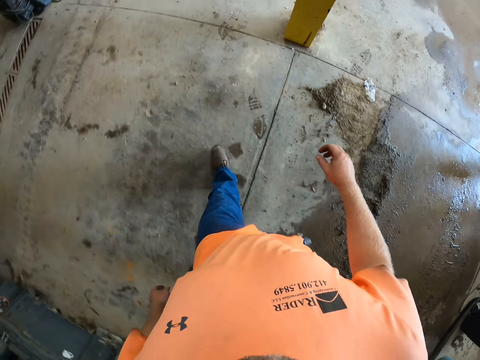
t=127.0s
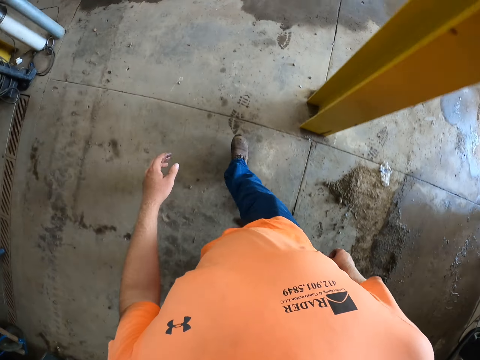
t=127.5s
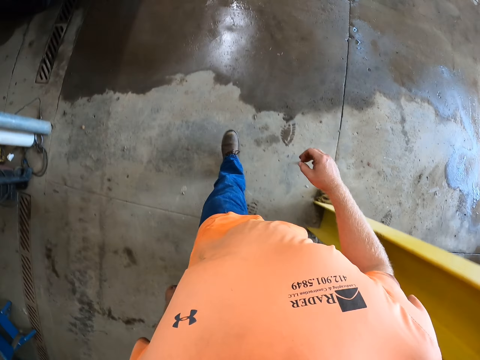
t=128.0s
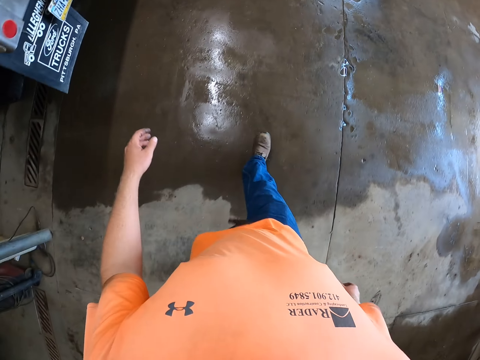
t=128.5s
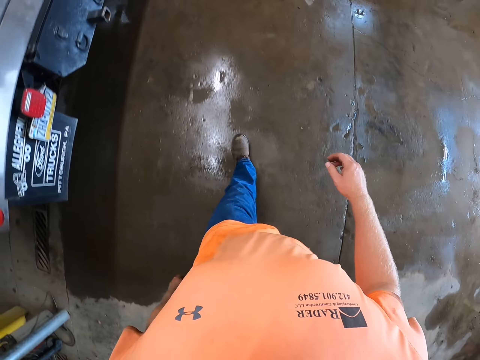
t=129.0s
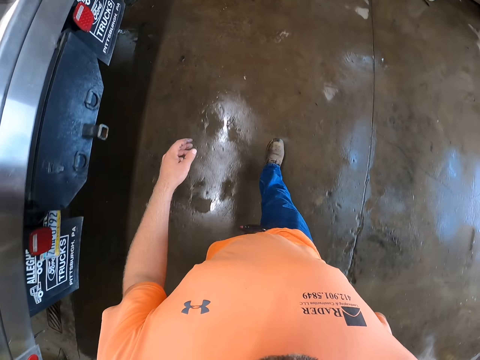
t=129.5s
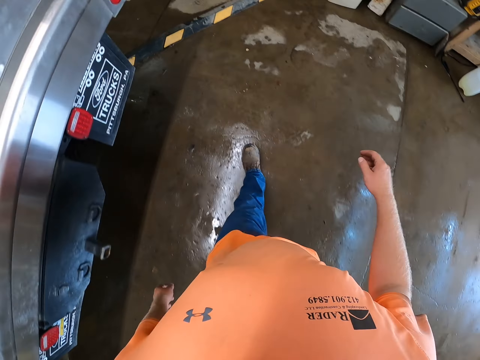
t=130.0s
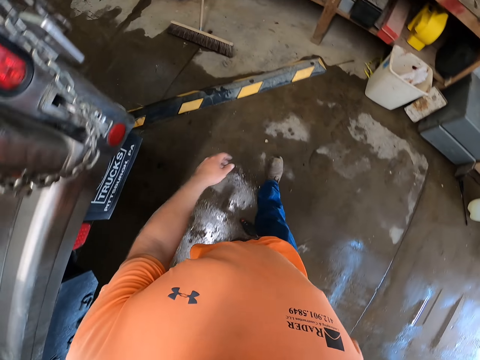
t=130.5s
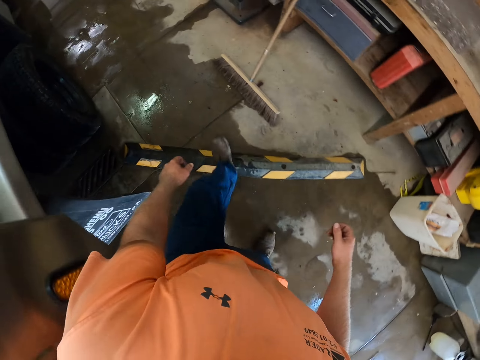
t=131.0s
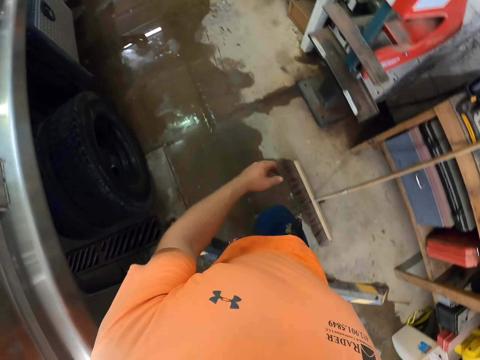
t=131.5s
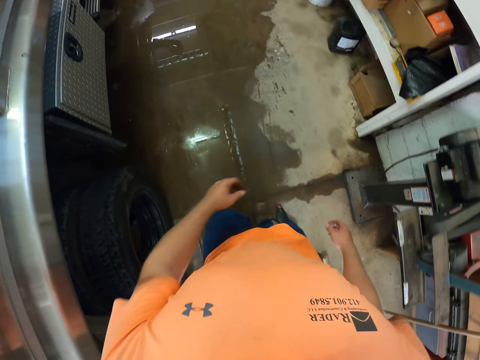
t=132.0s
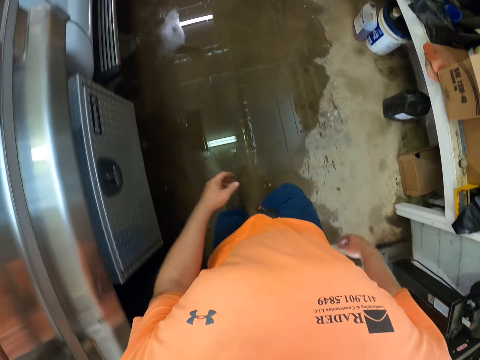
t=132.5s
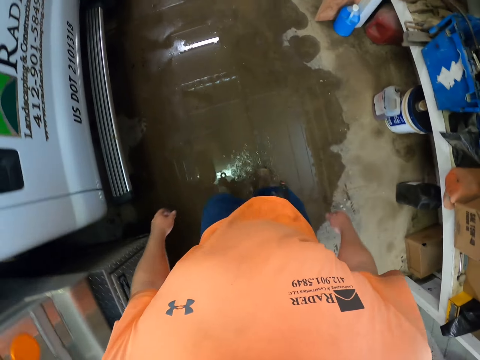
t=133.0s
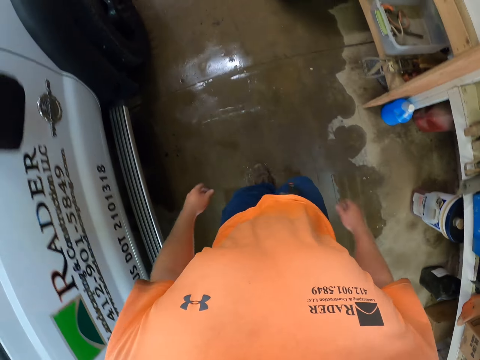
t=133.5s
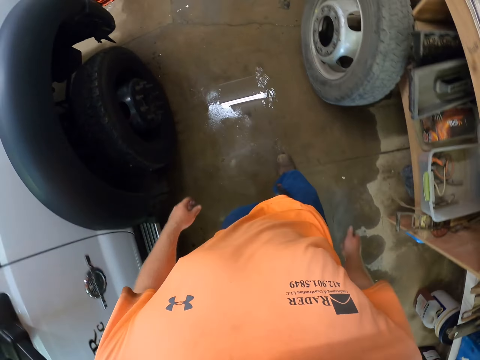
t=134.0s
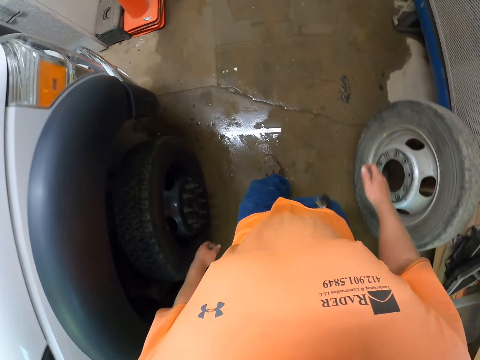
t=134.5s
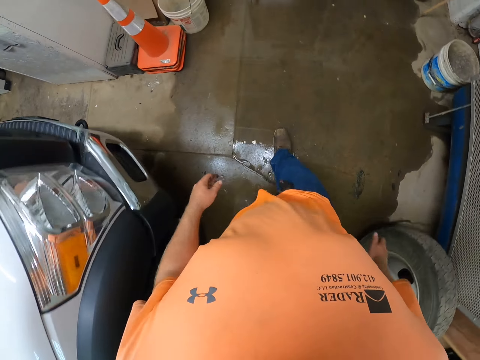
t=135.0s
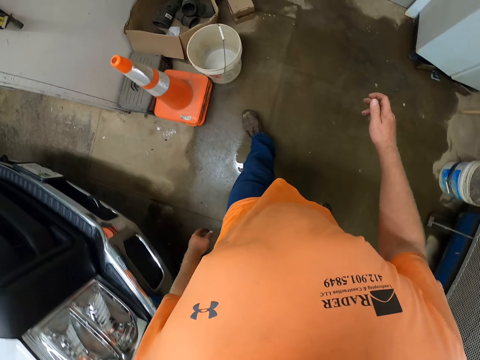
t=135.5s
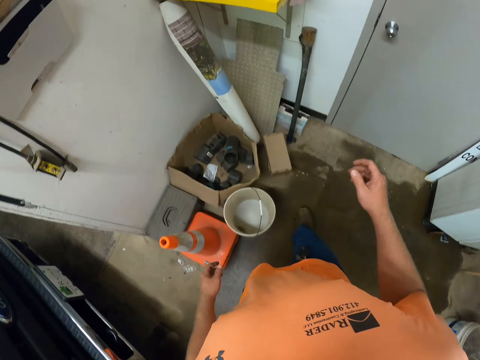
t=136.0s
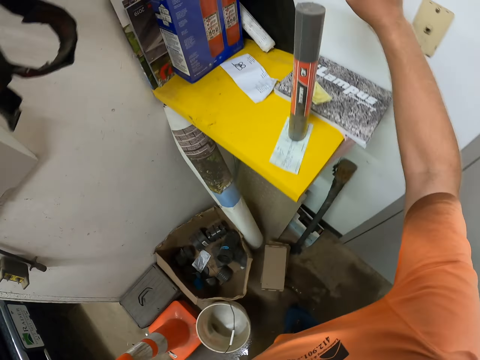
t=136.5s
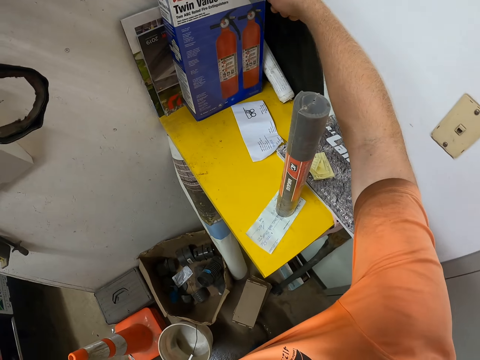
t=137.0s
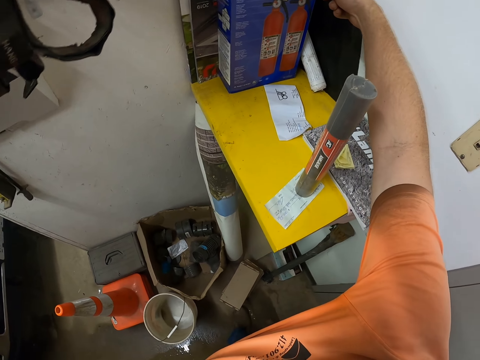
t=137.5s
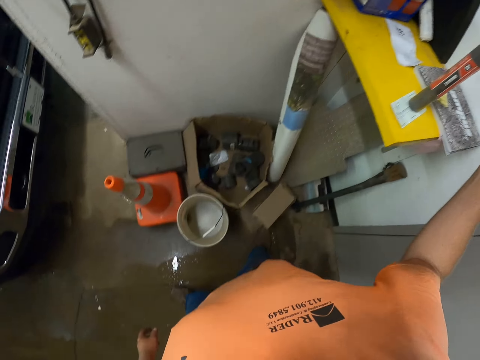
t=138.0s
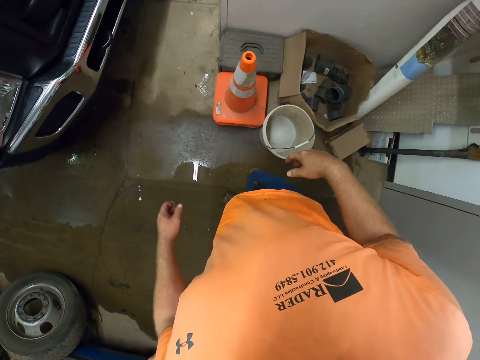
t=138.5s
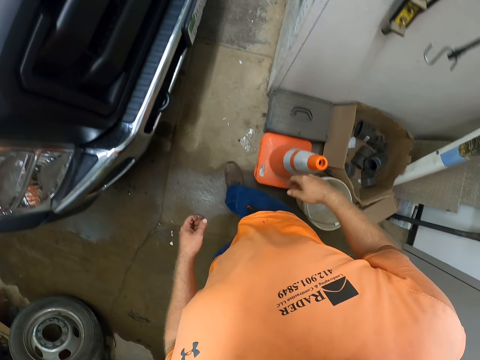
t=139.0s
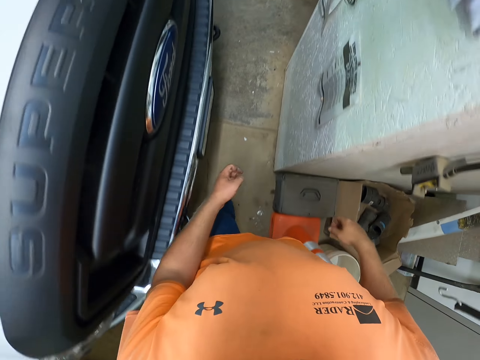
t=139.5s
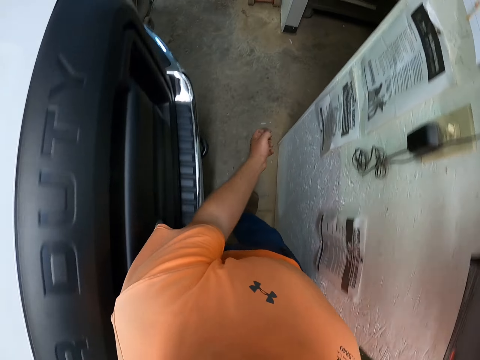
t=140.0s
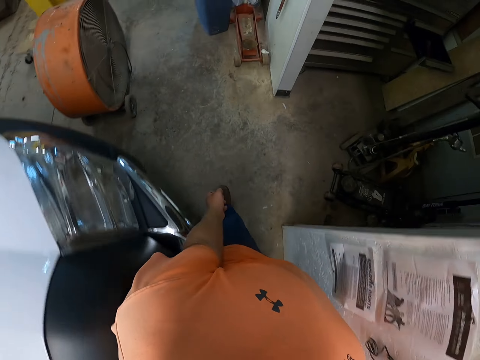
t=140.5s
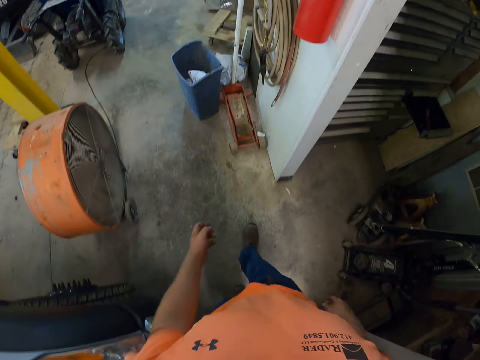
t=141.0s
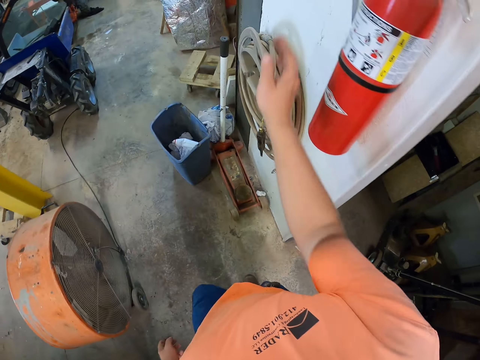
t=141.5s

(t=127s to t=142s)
The camera wearer touches a box of fire extinguishers on a shelf with his right hand. He walks towards the table.

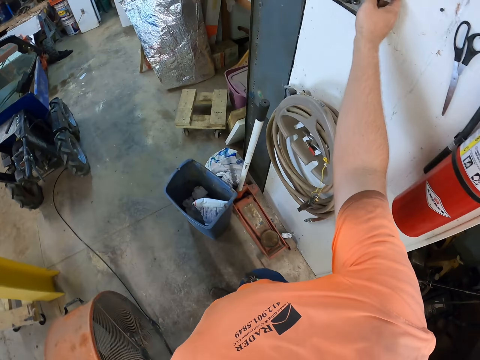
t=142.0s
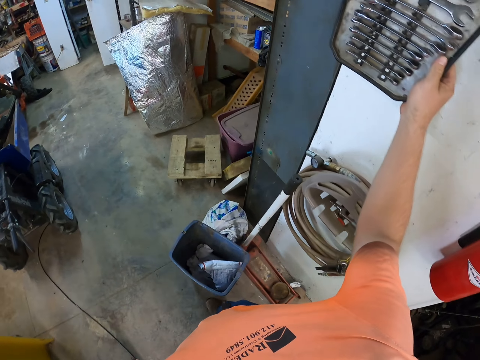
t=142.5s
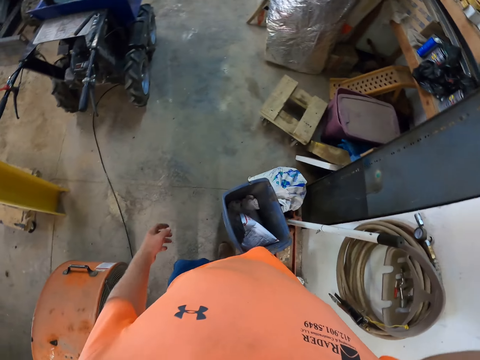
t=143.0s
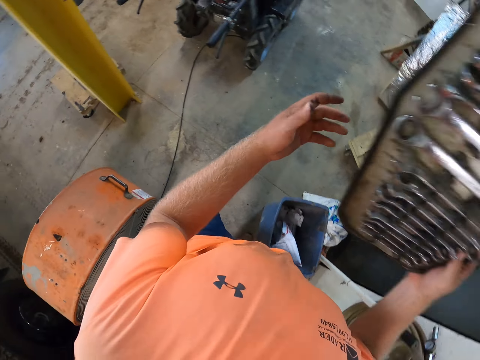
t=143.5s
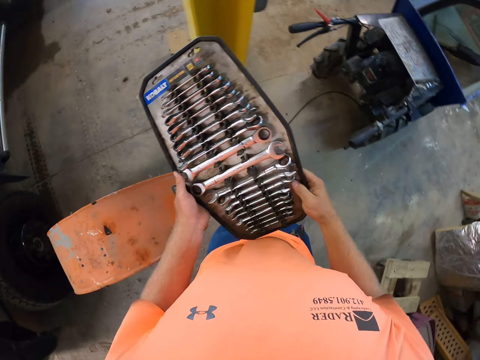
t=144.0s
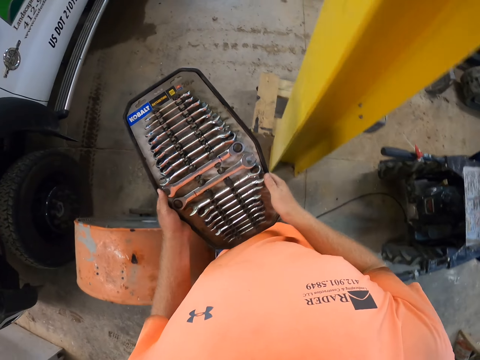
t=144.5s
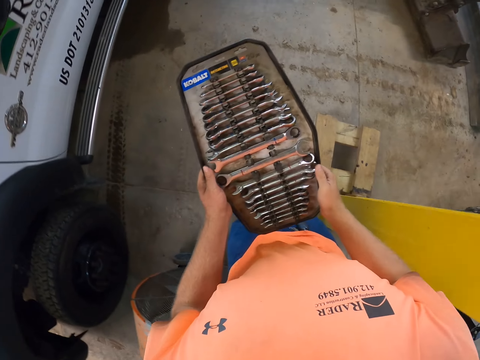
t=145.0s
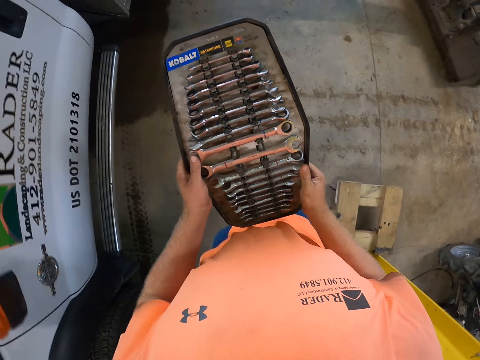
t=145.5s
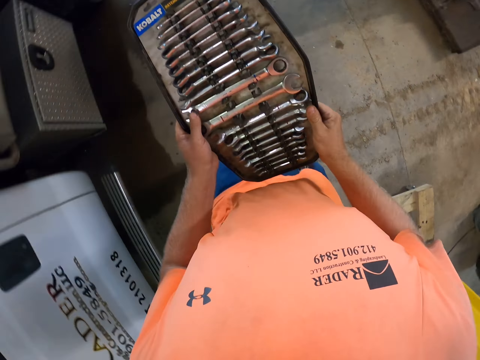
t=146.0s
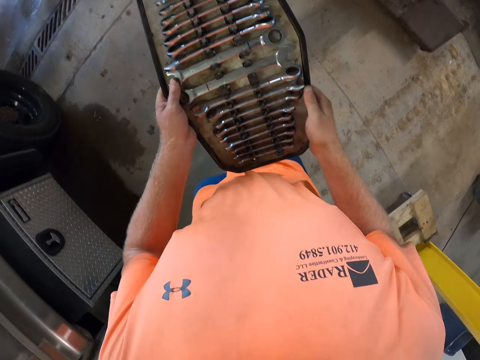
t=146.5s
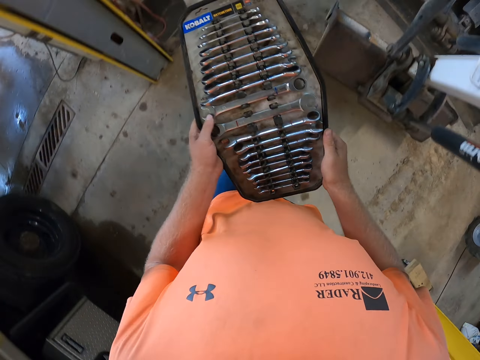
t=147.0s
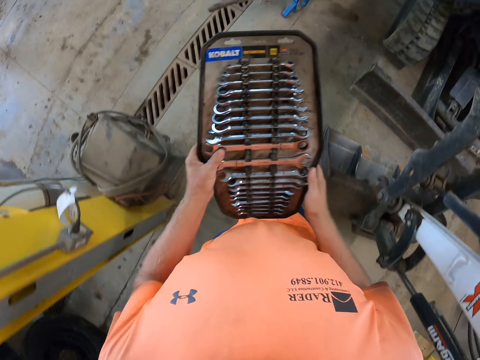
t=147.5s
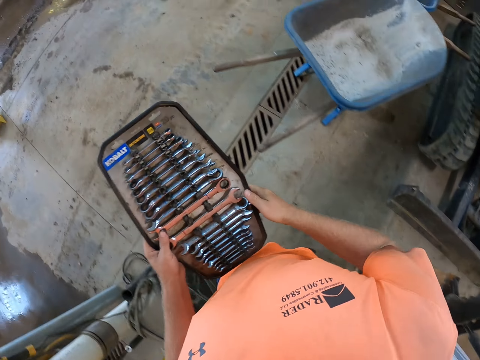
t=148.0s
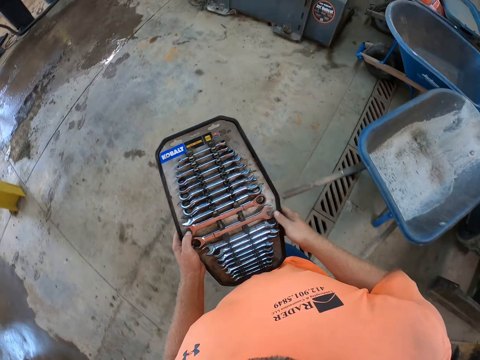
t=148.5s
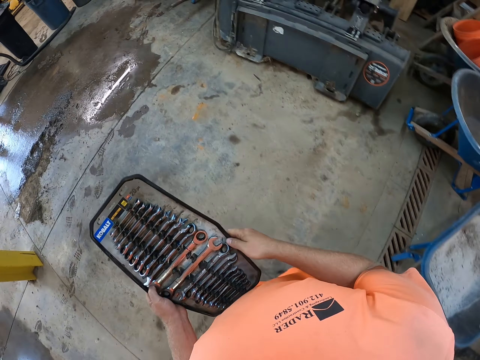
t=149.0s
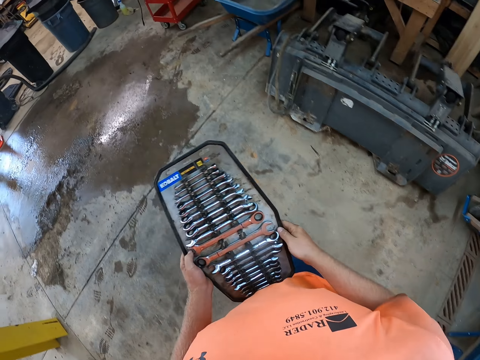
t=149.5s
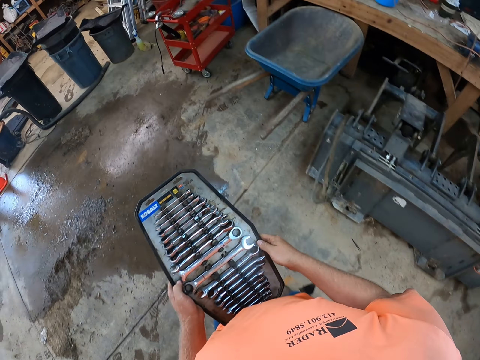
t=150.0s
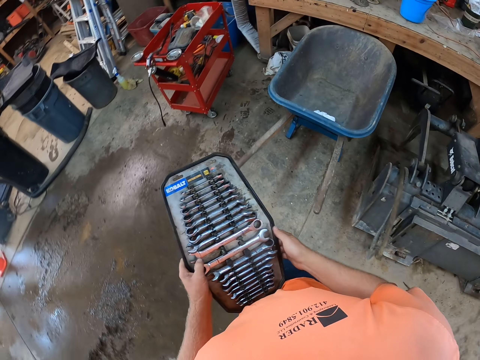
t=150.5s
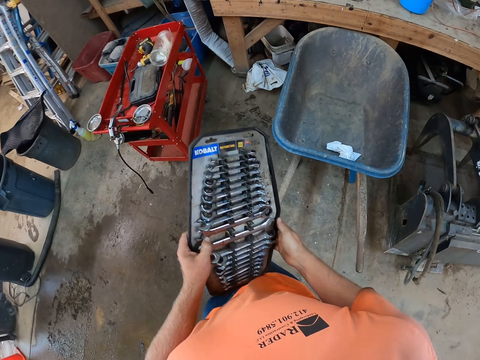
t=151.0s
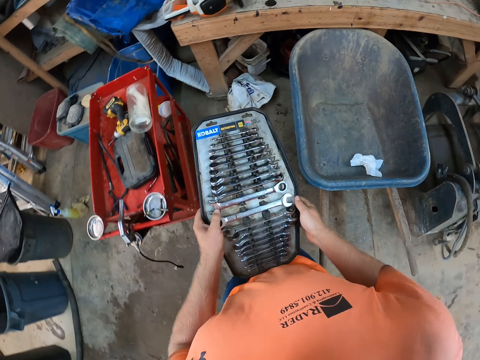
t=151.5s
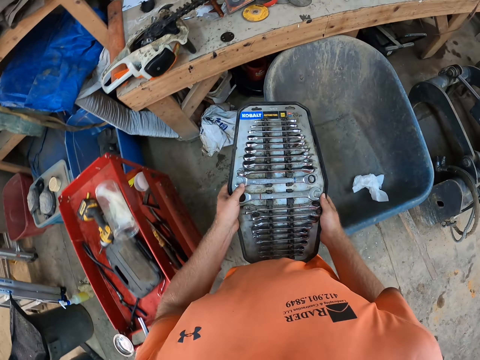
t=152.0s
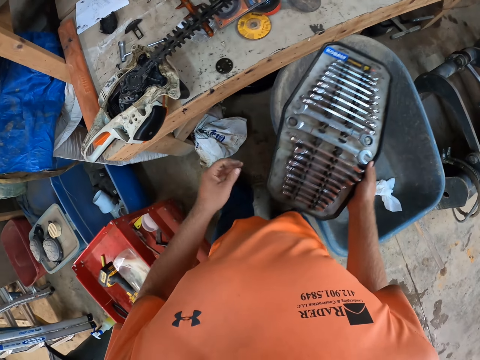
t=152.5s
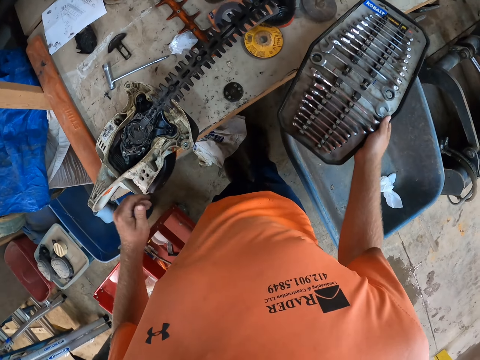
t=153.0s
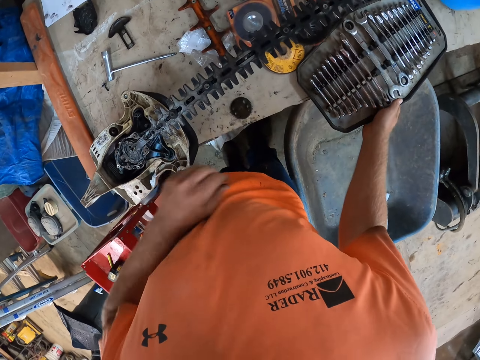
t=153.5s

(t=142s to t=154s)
The camera wearer picks up a spanner rack from a wall with his right hand. He holds the spanner rack with both hands. He walks towards the table. He holds the spanner rack in his right hand. He places the spanner rack in his right hand on the worktable.
